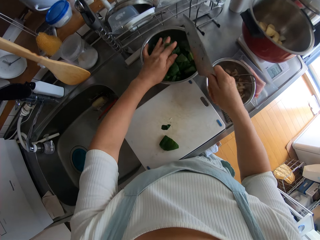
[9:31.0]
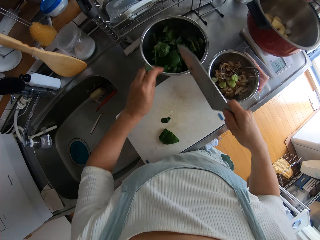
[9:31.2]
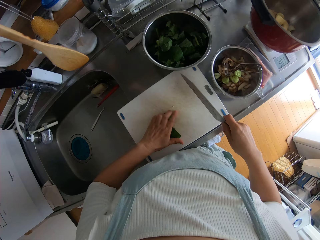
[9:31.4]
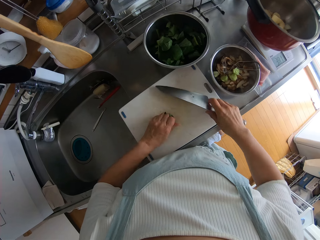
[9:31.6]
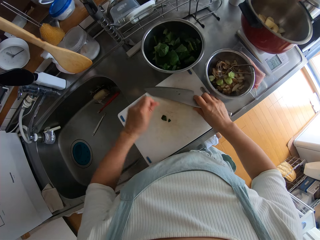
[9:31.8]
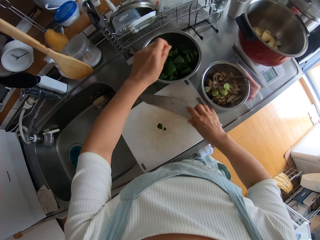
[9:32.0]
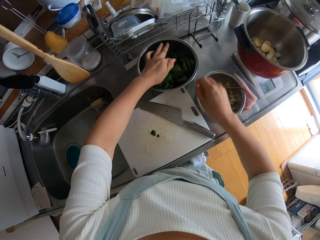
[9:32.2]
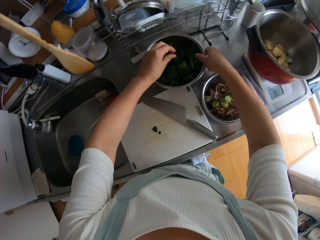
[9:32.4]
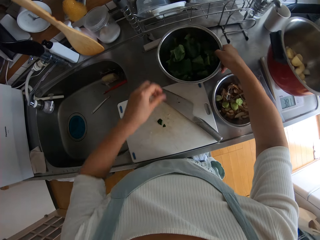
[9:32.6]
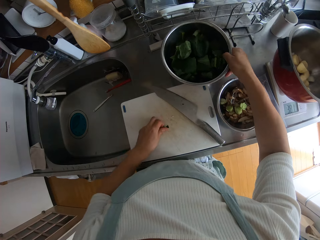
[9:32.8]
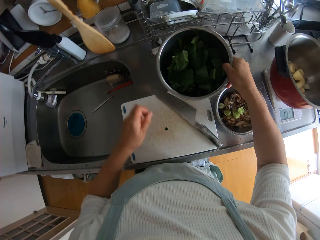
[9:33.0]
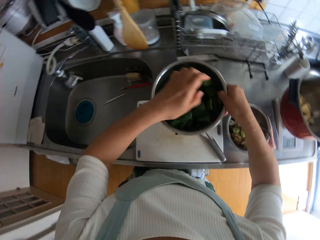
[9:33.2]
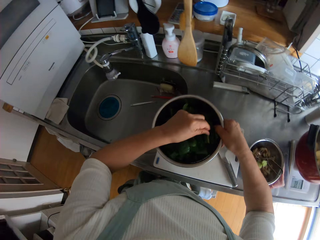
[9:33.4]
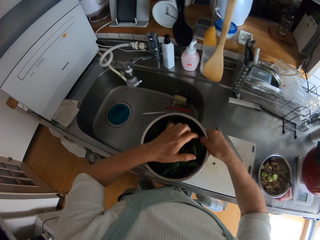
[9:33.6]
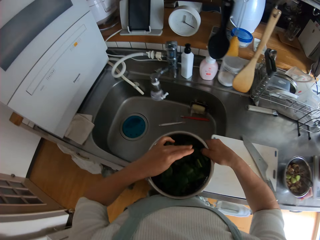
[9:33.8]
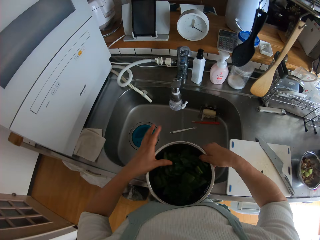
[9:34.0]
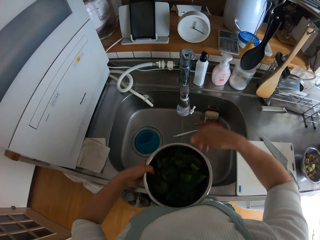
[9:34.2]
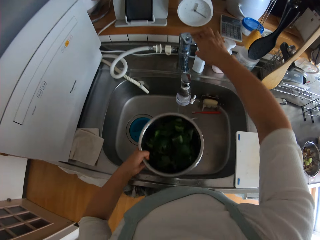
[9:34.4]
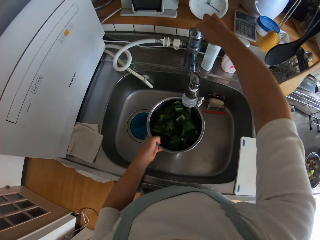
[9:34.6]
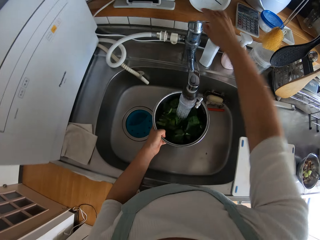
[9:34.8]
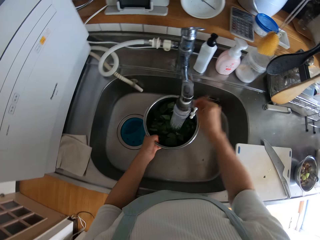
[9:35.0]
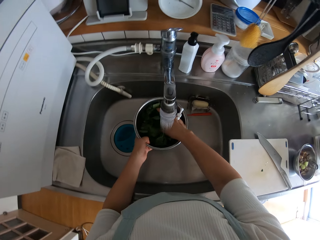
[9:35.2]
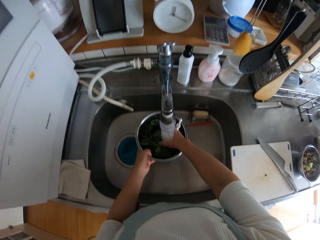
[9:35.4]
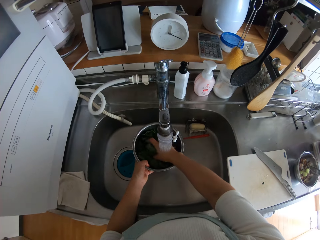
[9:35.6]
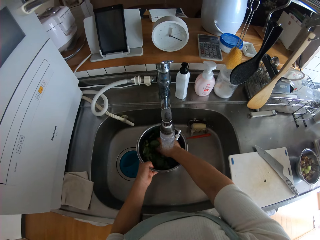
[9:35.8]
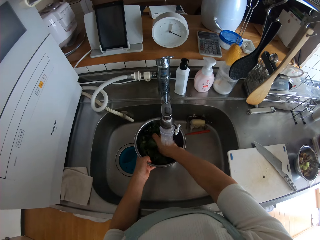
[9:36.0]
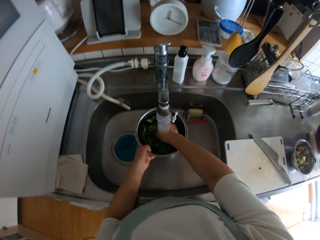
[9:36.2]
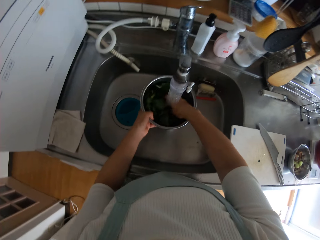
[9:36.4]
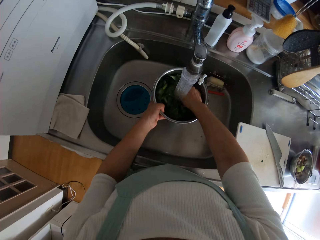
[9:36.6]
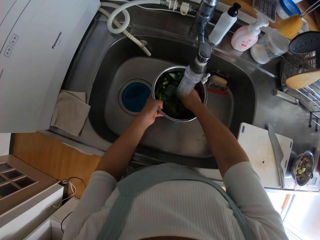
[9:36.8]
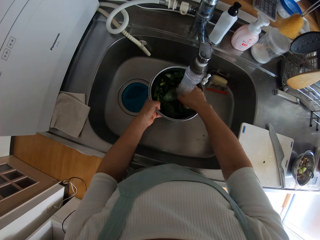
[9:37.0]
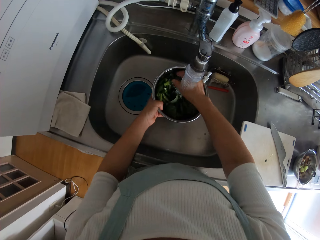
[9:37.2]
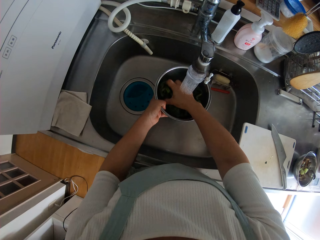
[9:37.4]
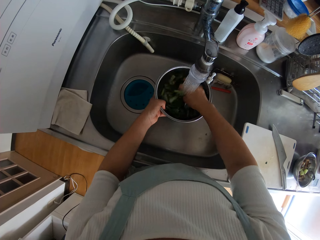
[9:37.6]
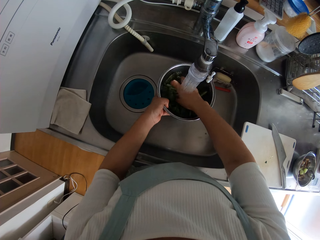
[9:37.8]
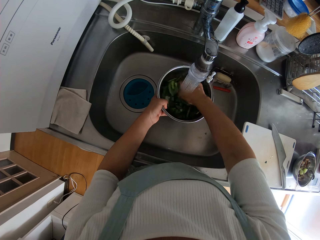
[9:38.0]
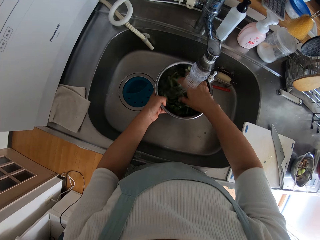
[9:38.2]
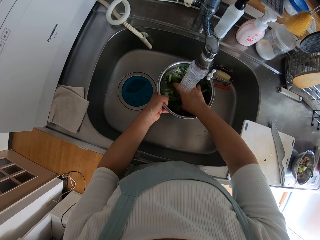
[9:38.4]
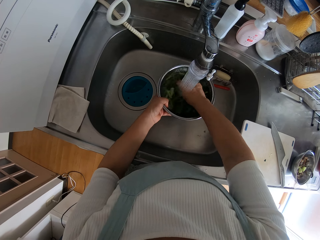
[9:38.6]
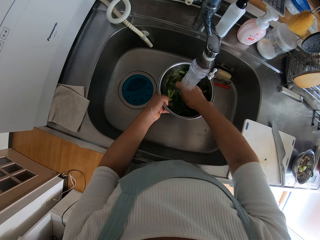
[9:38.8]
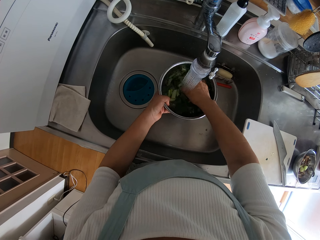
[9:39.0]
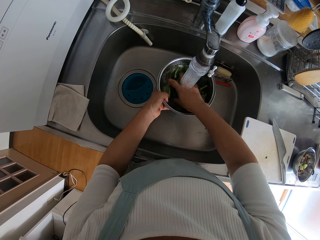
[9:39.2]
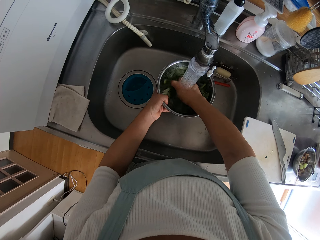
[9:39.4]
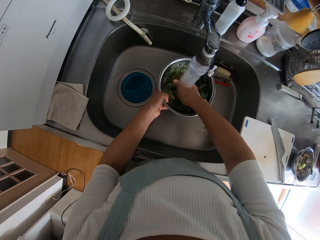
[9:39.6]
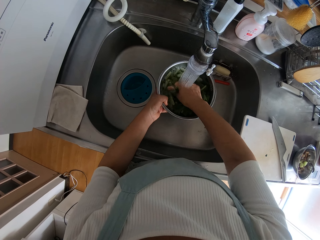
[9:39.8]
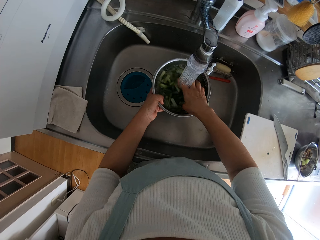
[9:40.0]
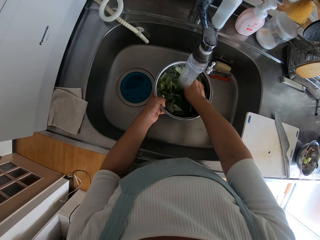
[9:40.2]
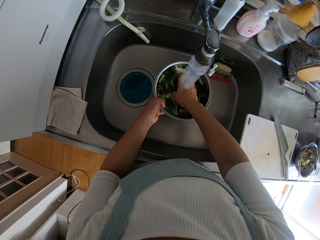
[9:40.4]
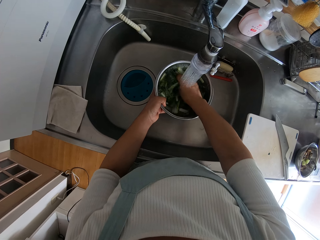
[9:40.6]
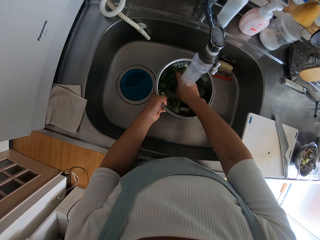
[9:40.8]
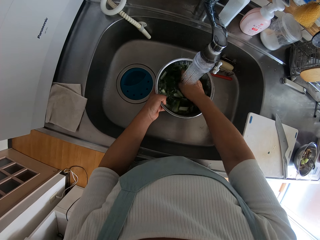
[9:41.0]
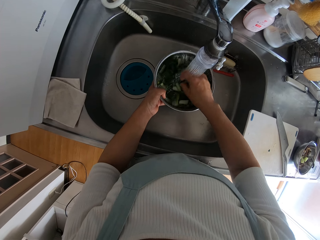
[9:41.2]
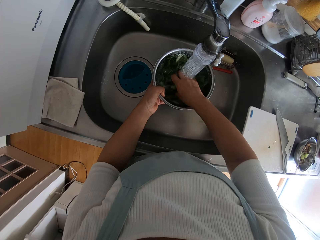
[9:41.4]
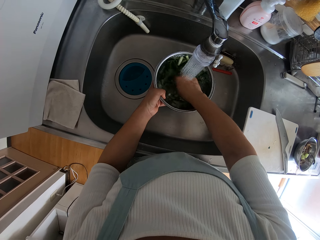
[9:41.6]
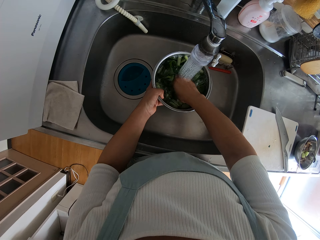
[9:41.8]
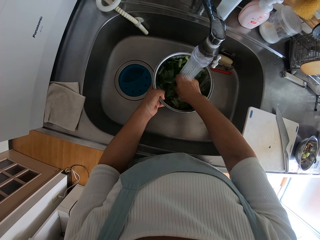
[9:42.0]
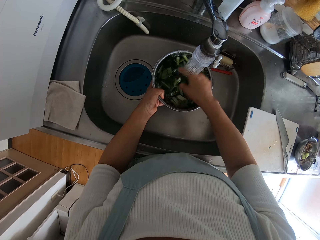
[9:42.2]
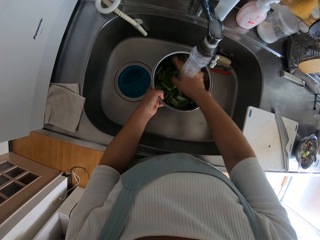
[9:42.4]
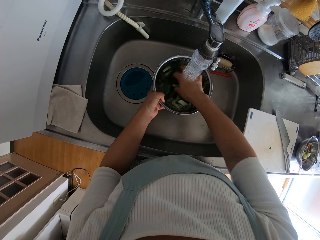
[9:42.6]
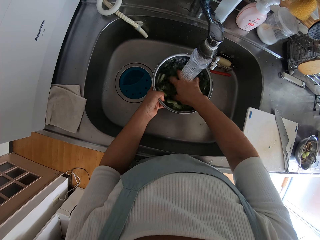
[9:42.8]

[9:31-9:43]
The camera wearer drops the cut vegetable or spinach in the bowl on the countertop. He packs the cut vegetable from the chopping board with his left hand. He drops the knife on the chopping board. He drops the cut vegetable in the bowl on the countertop. He shakes his right hand. He carries the bowl of vegetable from the countertop. He picks a spinach piece from the chopping board and places the spinach piece in the bowl. He turns to the sink. He opens a tap. He rinses the vegetable in the bowl.

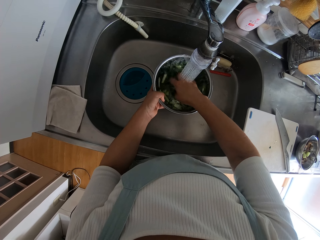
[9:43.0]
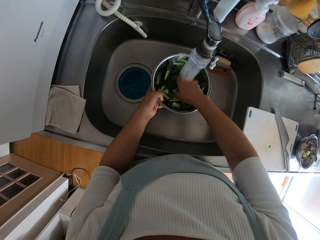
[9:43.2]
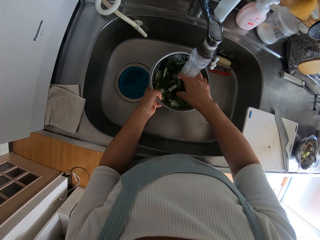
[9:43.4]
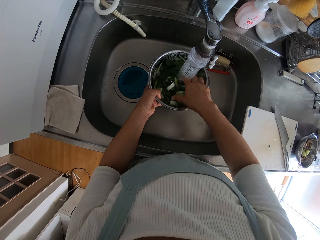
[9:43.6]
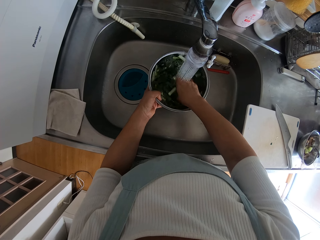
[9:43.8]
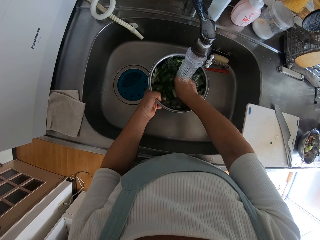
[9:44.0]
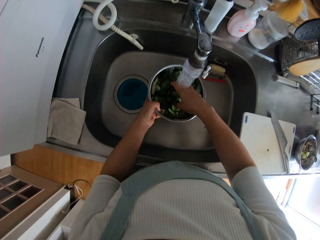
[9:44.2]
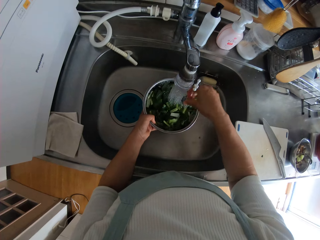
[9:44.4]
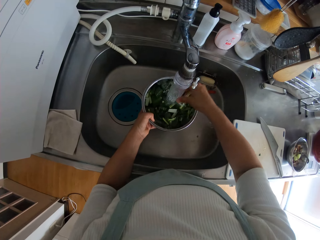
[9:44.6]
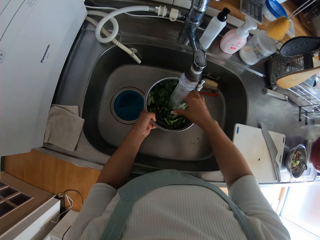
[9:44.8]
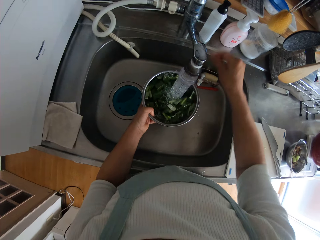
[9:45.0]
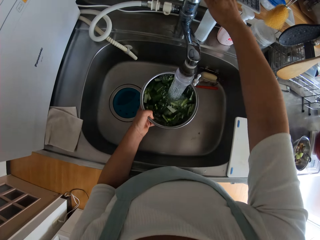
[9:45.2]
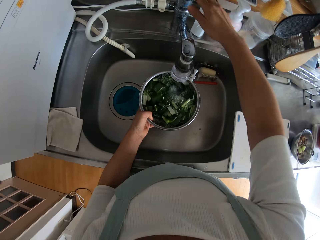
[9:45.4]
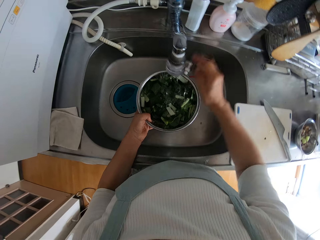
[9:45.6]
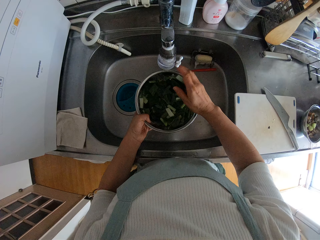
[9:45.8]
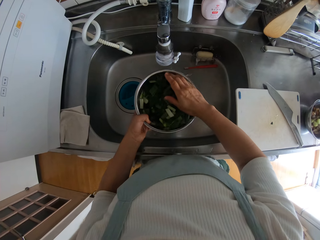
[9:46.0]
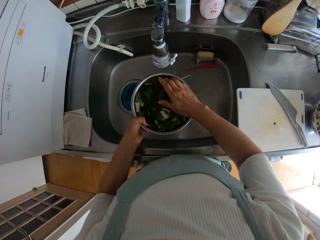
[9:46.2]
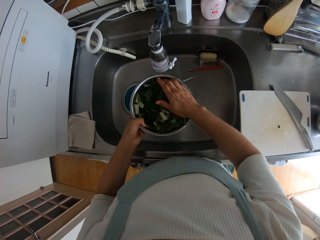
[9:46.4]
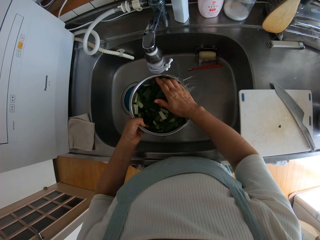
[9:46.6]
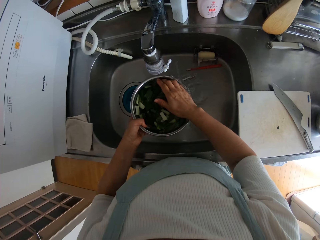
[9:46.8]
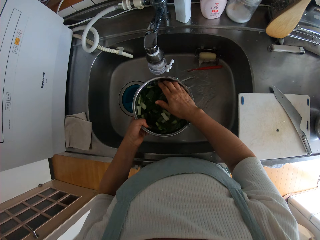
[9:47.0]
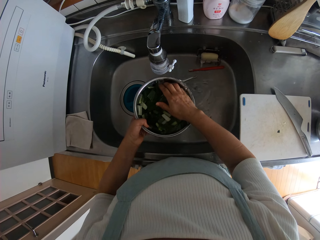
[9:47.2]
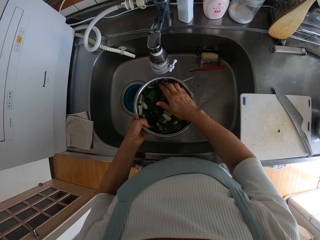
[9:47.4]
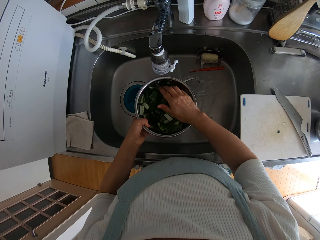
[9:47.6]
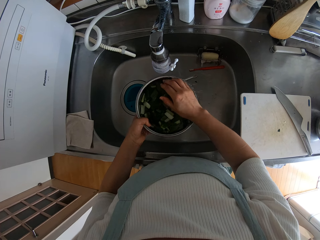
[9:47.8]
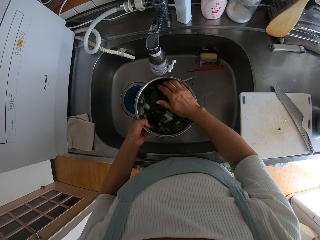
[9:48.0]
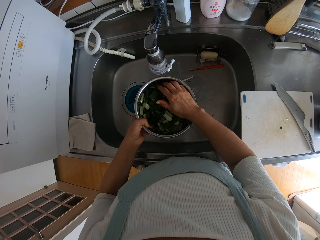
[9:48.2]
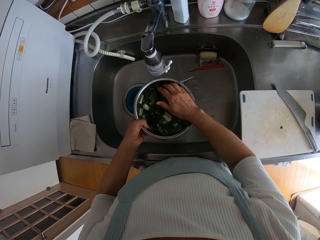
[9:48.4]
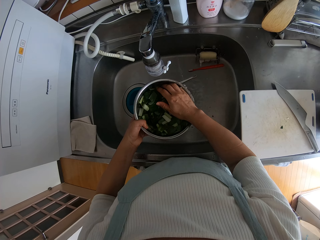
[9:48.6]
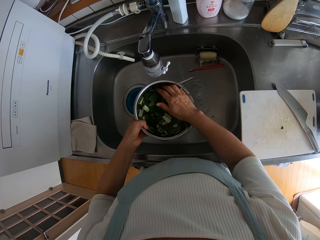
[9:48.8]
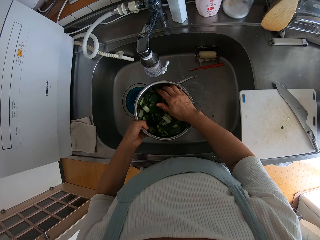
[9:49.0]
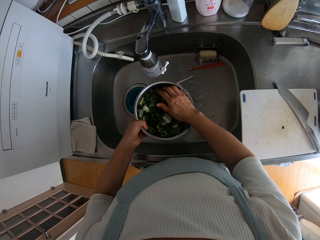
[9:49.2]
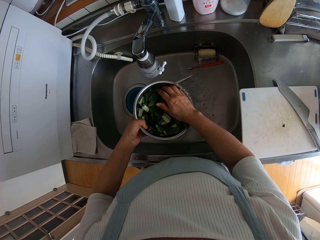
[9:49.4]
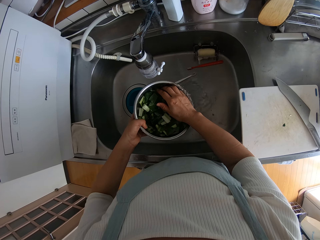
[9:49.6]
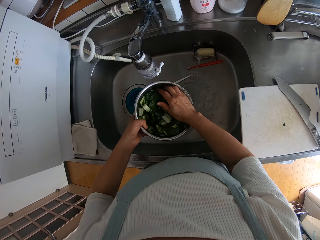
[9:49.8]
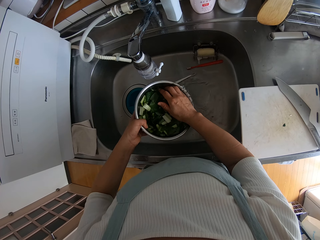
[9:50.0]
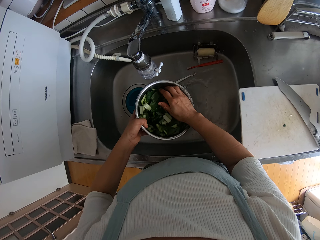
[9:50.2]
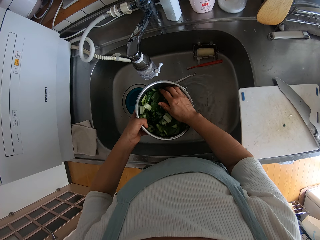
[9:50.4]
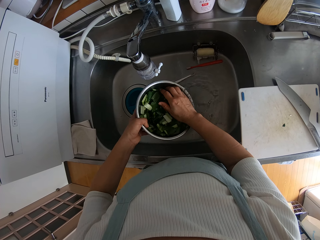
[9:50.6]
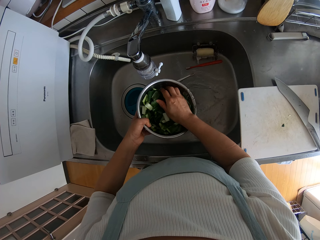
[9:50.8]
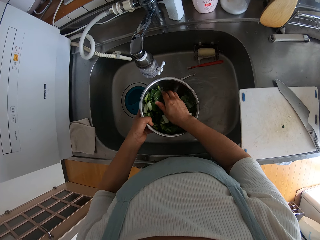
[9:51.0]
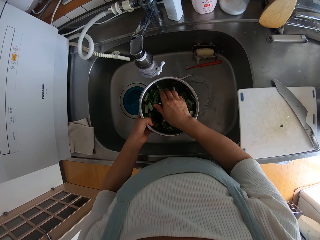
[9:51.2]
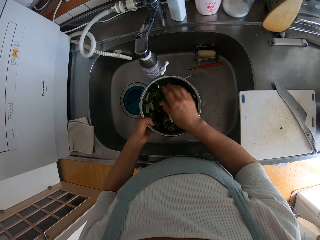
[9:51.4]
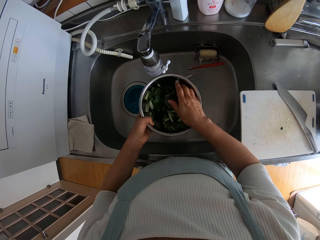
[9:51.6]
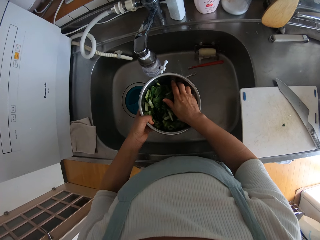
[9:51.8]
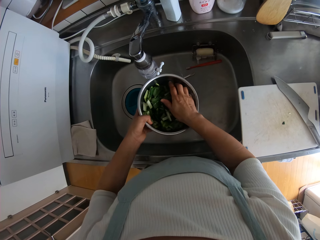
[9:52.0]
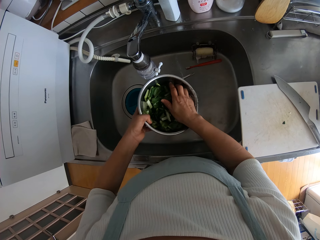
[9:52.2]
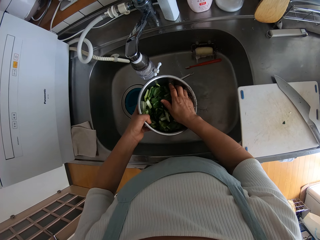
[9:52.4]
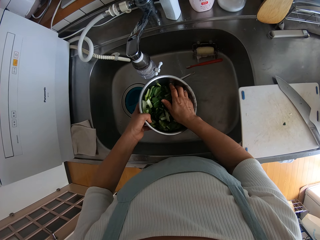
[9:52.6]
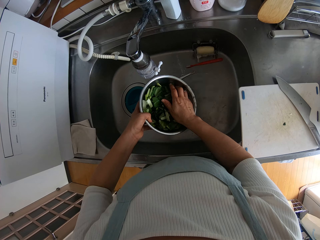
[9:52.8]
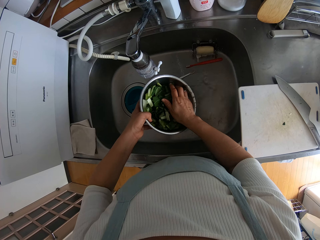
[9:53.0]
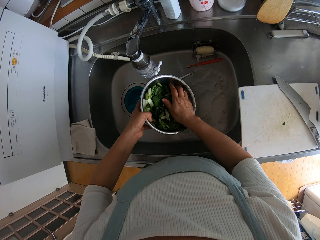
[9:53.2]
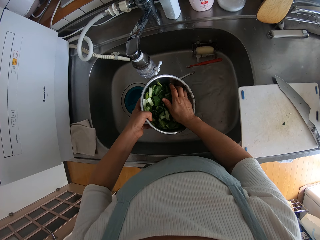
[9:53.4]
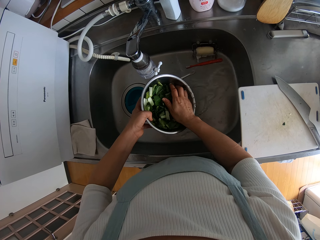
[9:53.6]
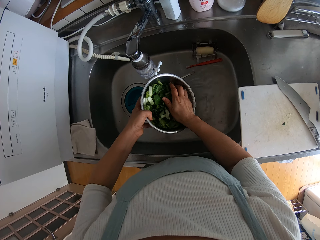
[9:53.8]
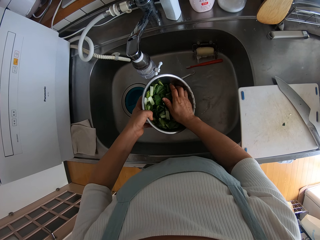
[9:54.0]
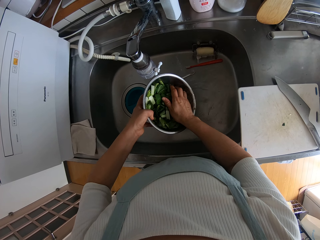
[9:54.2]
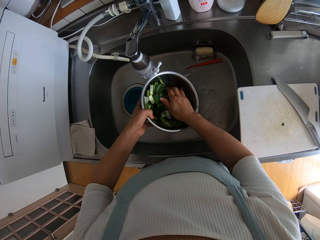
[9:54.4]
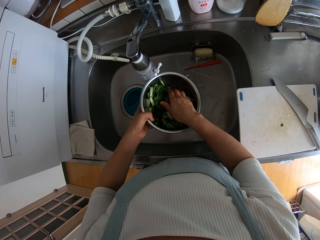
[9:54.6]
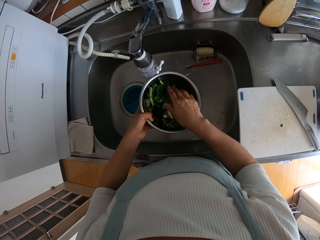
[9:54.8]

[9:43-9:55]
The camera wearer closes the tap. They pour the water in the bowl into the sink. They hold the spinach pieces and pour water from the bowl.
